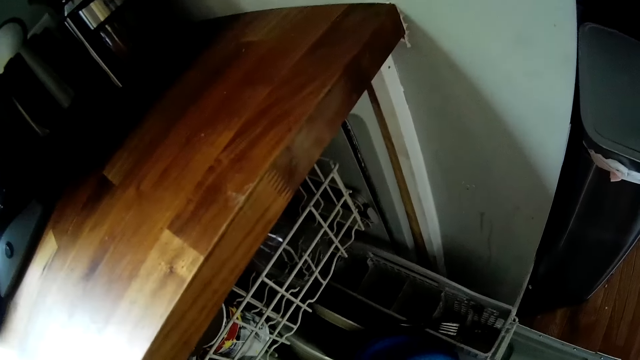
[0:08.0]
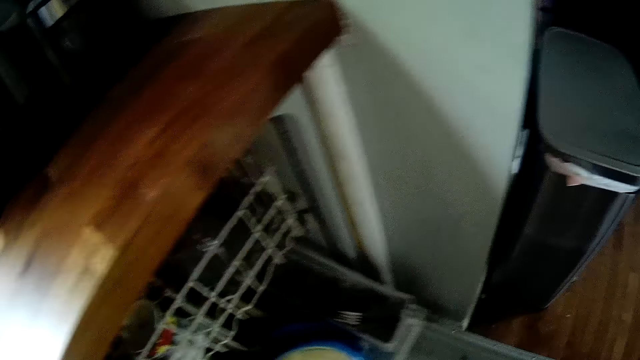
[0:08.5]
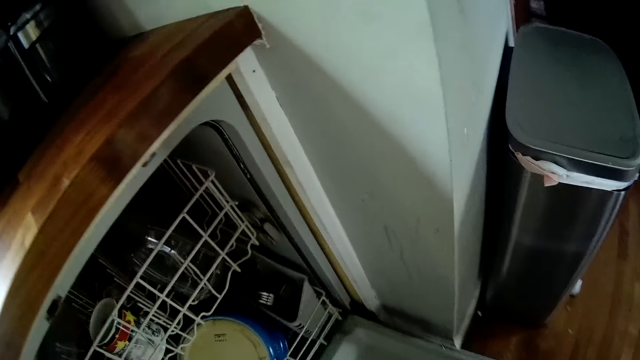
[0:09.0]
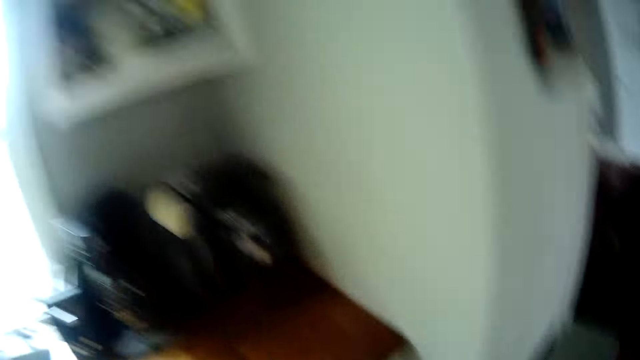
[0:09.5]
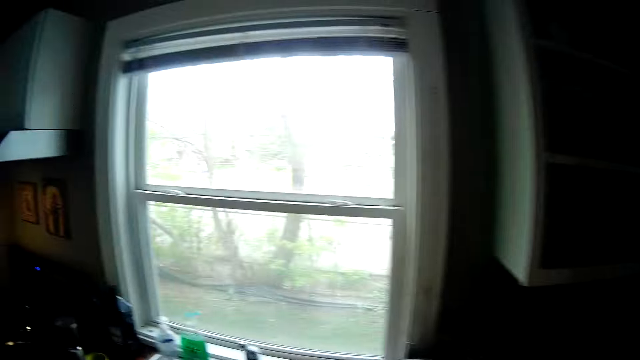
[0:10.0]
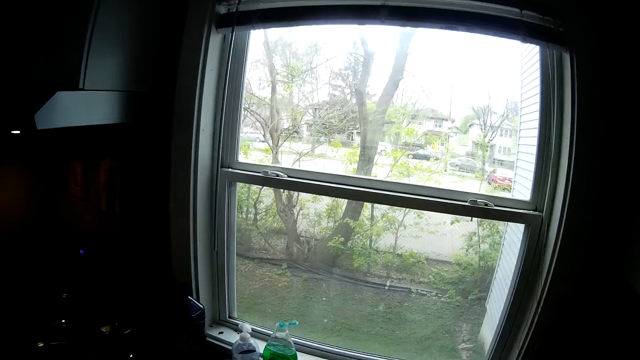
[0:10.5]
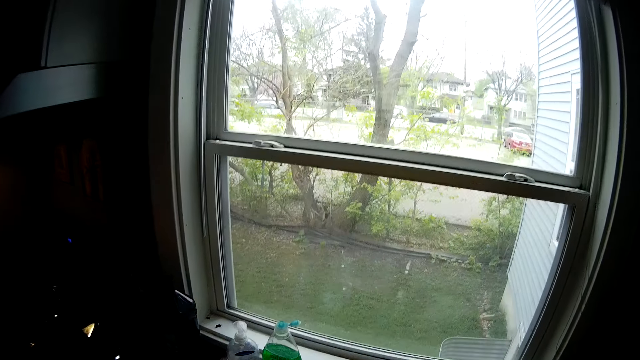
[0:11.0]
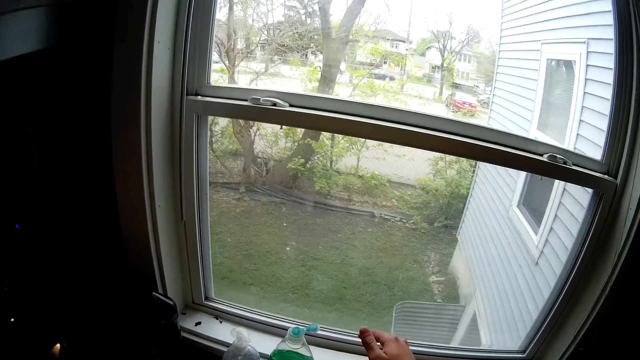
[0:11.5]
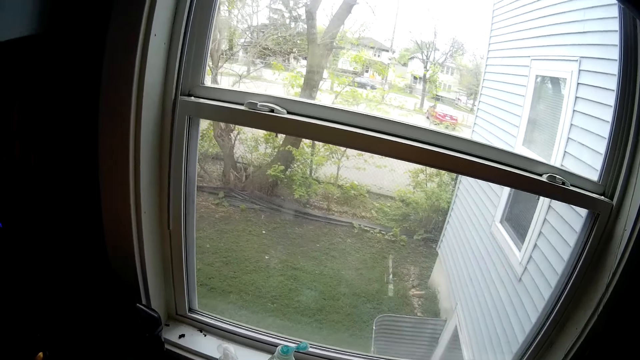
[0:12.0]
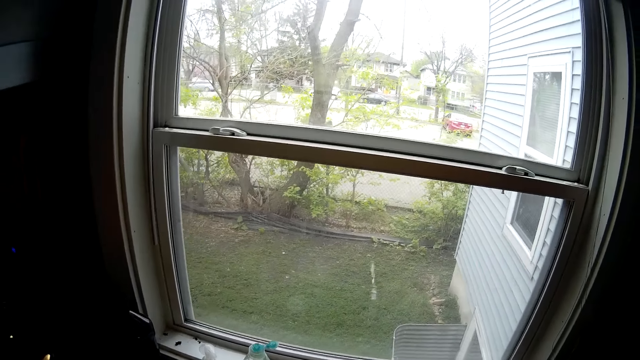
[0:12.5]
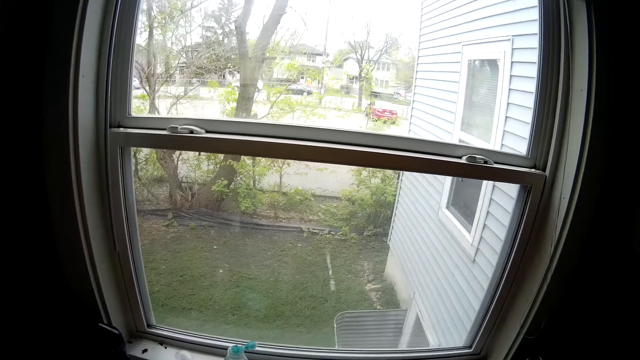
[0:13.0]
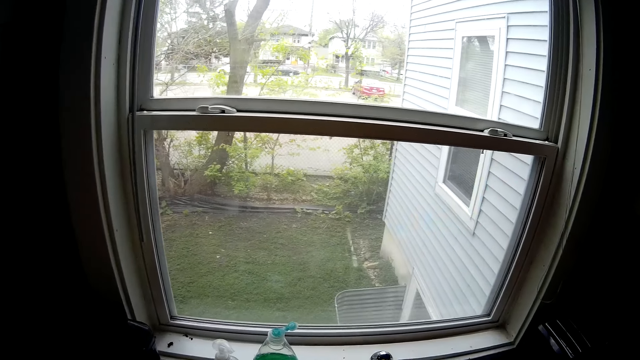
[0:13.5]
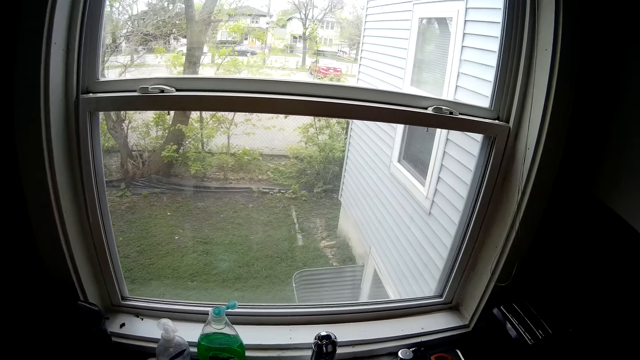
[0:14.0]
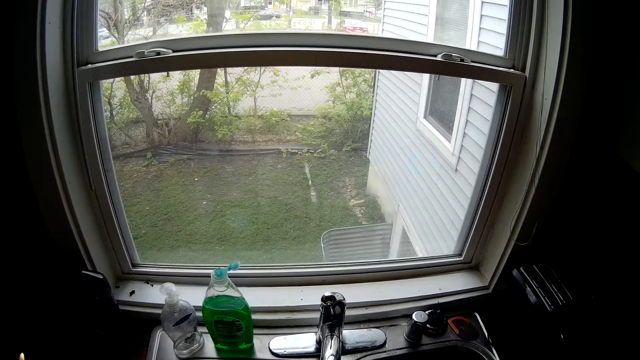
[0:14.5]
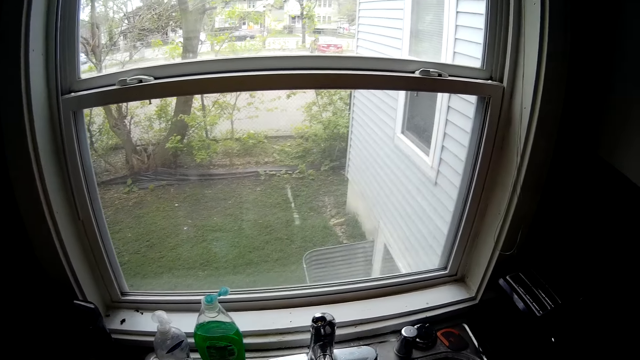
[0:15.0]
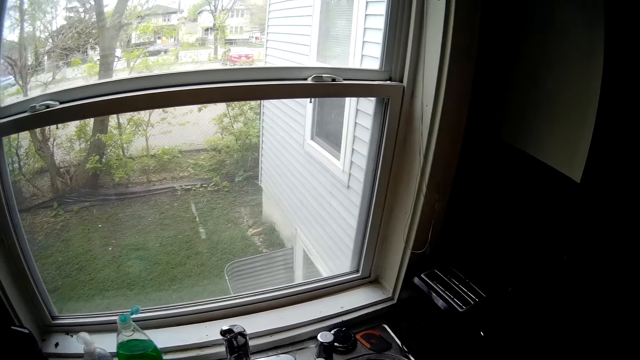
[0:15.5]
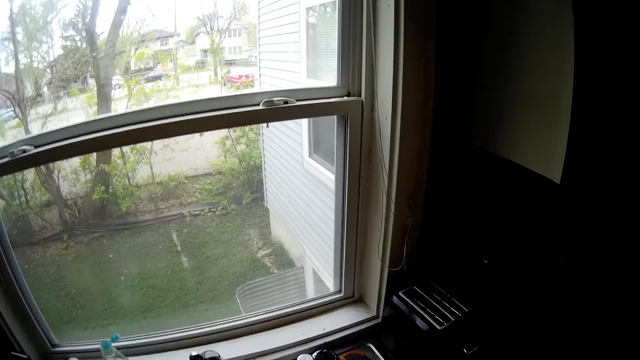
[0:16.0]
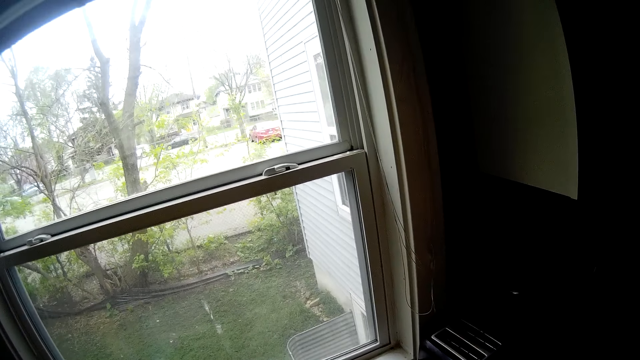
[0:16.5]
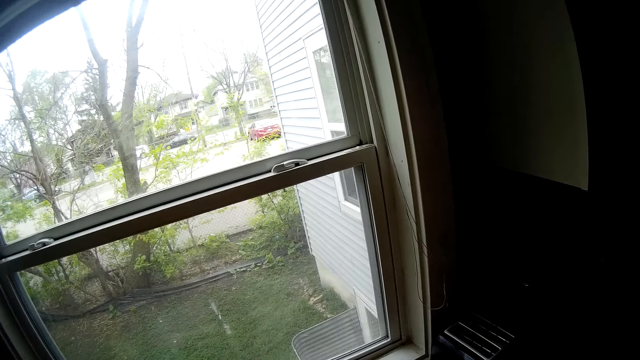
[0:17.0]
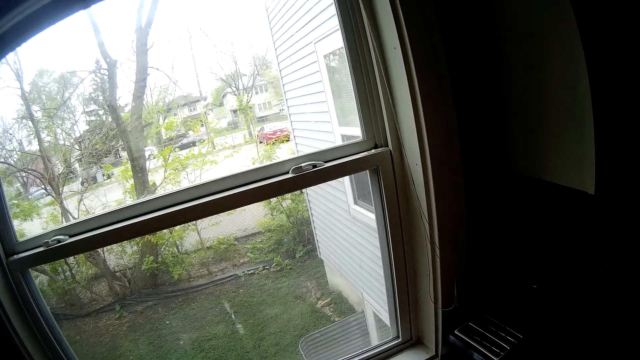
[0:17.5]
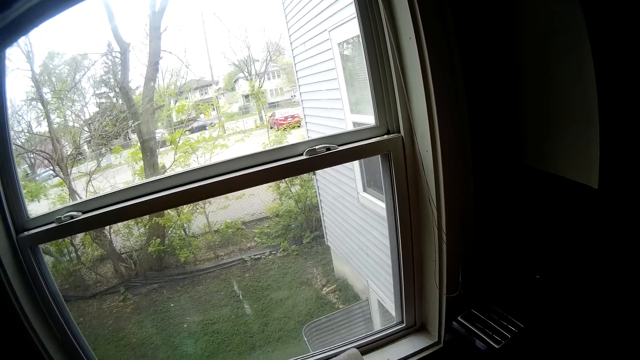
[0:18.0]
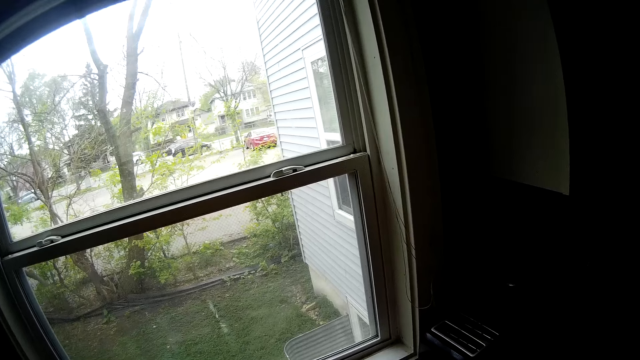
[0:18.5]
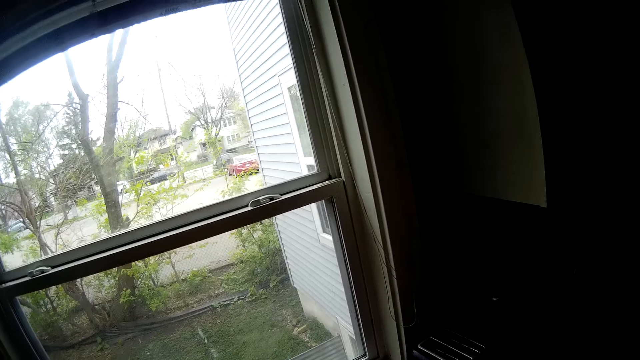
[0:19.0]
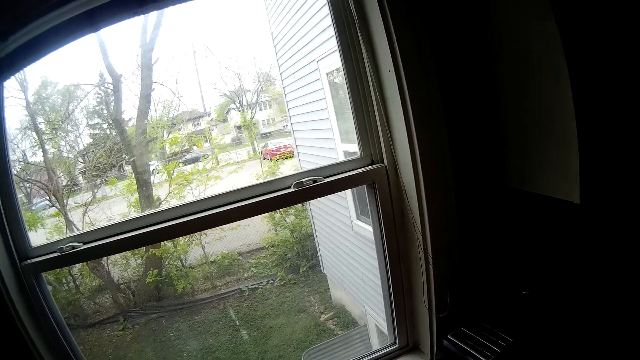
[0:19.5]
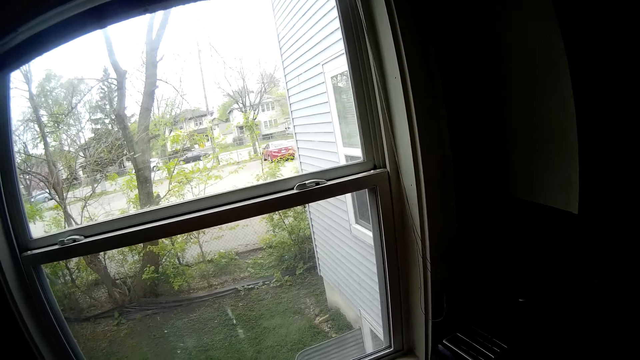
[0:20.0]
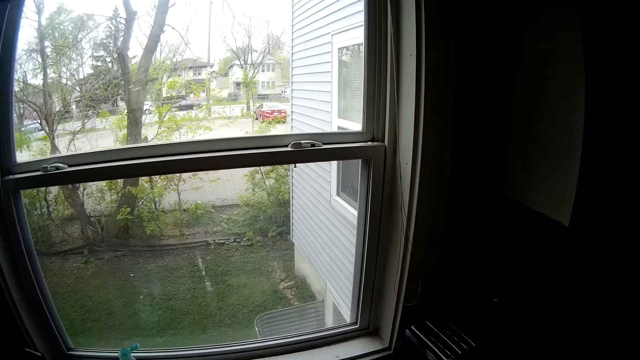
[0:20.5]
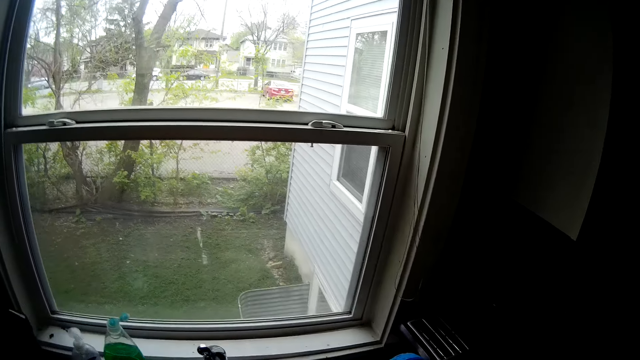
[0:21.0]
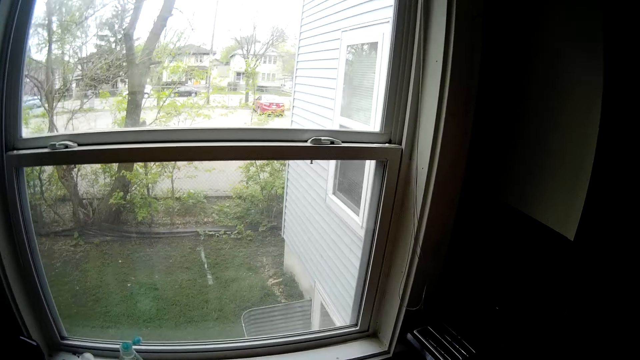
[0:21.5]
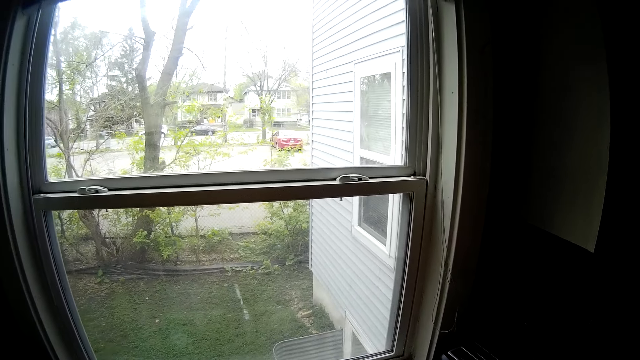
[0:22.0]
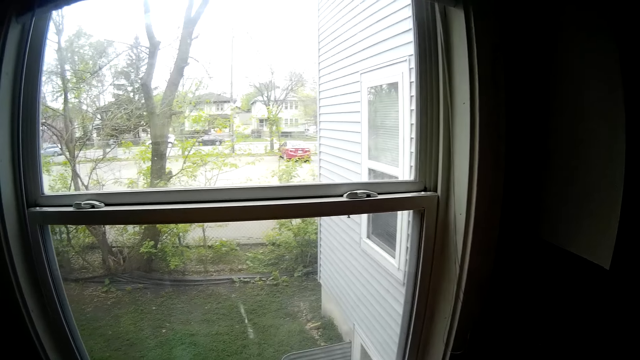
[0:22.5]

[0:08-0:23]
The camera wearer closes the drawer with his right hand. He pushes back the tray. He looks around. He stands. He moves his hand forward. He opens the tap. He moves his hand down. He looks outside the window. He lifts something.

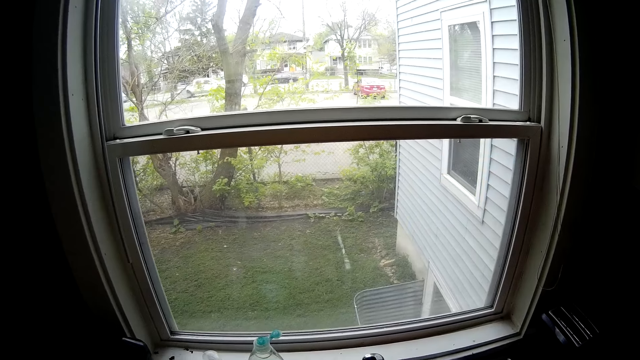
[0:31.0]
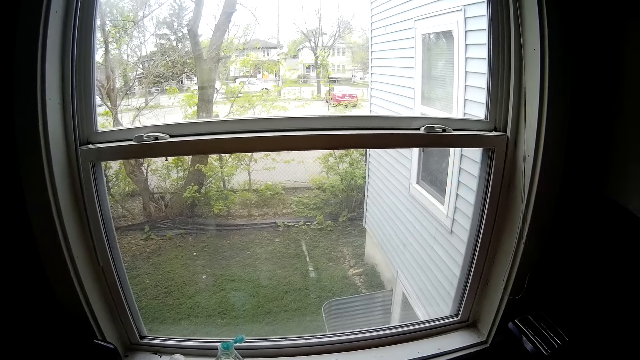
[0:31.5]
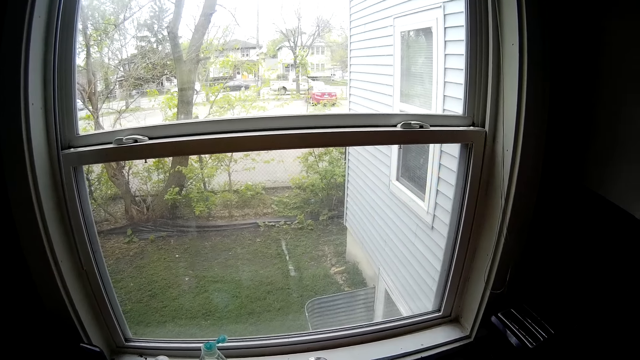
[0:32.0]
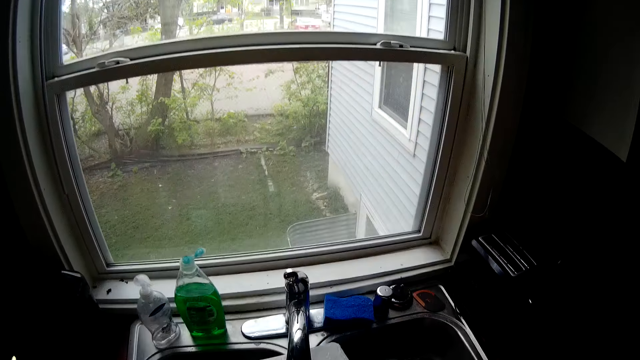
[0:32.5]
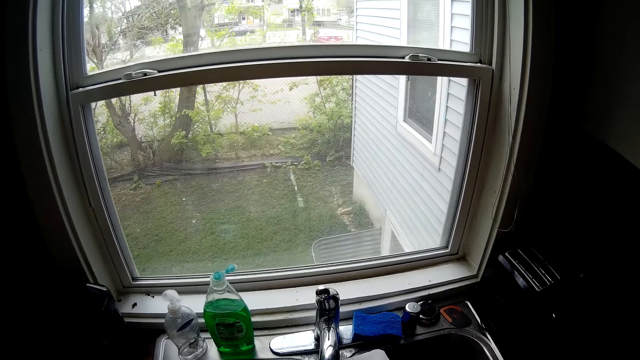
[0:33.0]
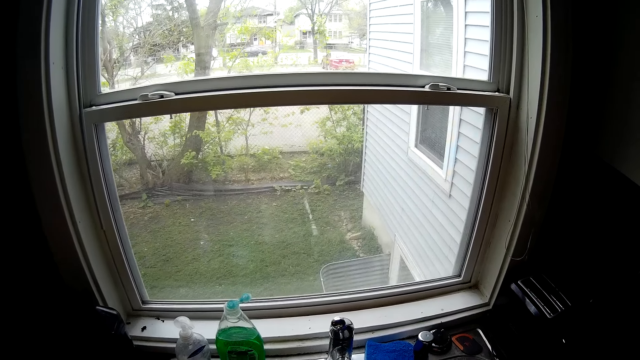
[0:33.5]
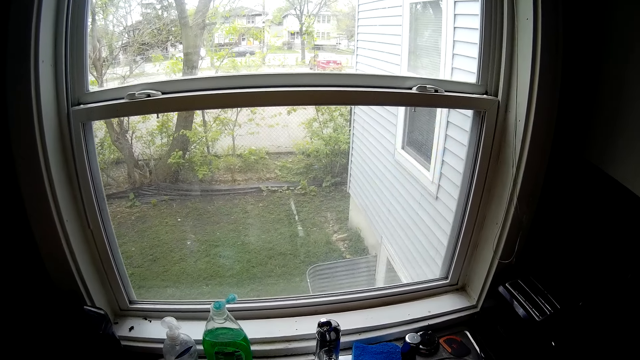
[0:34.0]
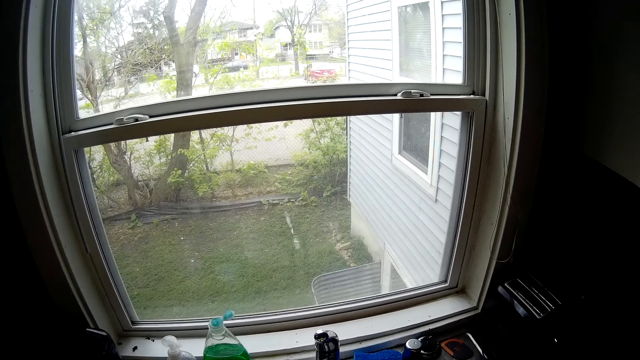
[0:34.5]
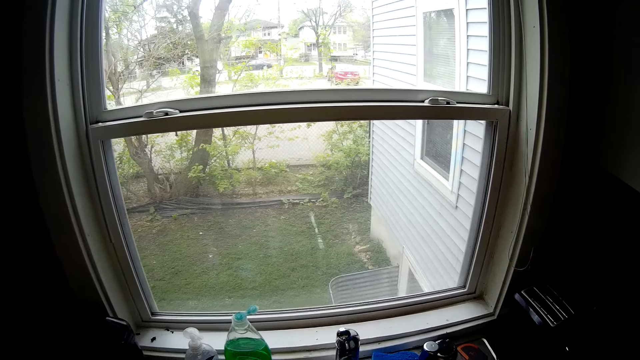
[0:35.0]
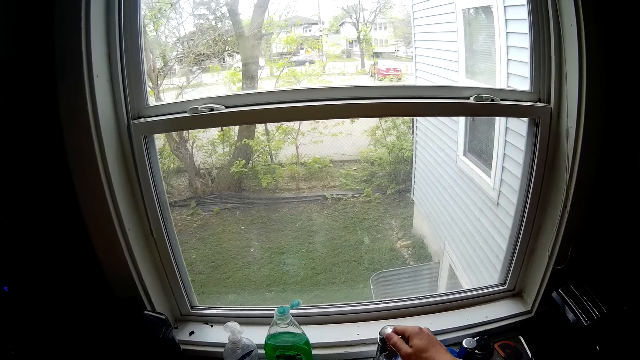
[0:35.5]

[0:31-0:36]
The camera wearer looks at the sink. He washes a plate with water from a tap. He turns off the tap with his right hand.
